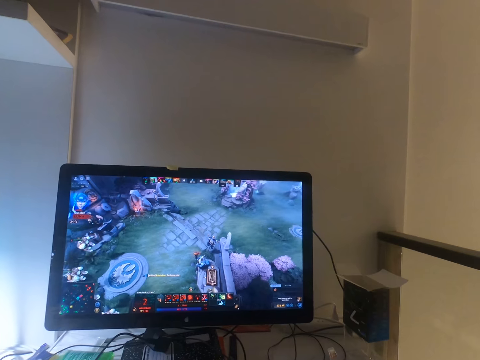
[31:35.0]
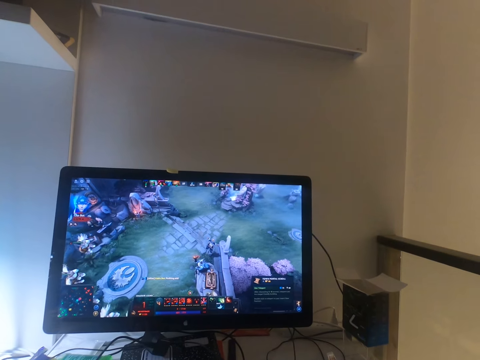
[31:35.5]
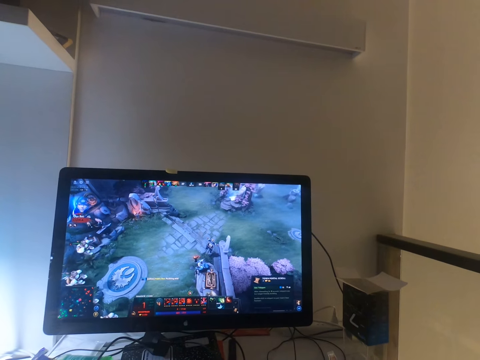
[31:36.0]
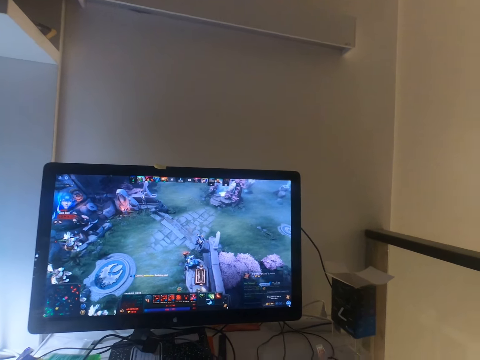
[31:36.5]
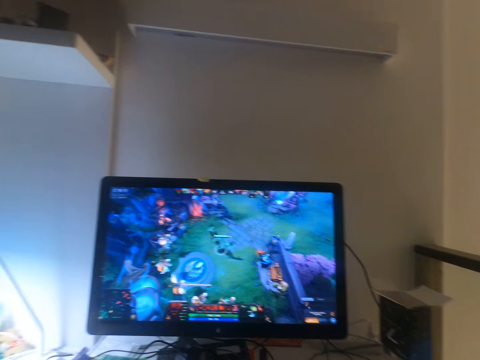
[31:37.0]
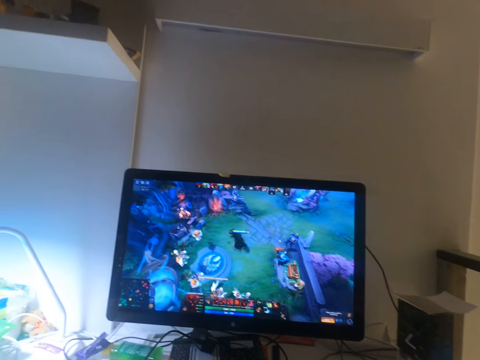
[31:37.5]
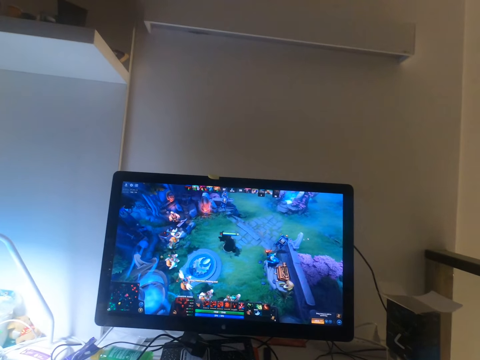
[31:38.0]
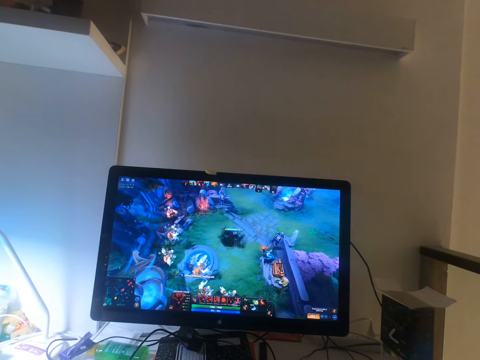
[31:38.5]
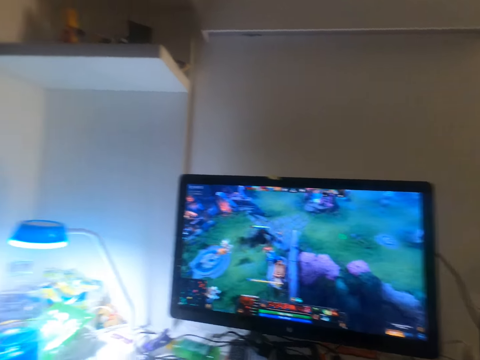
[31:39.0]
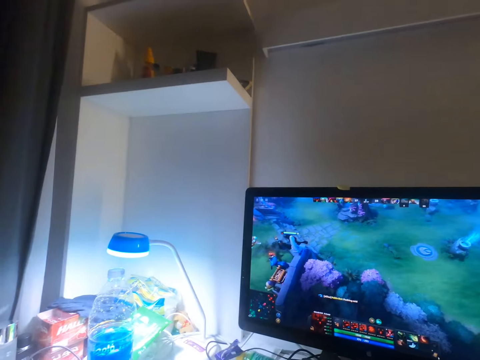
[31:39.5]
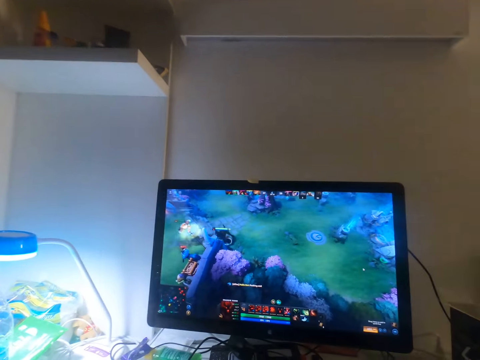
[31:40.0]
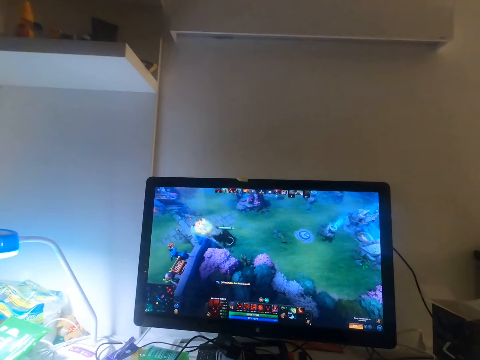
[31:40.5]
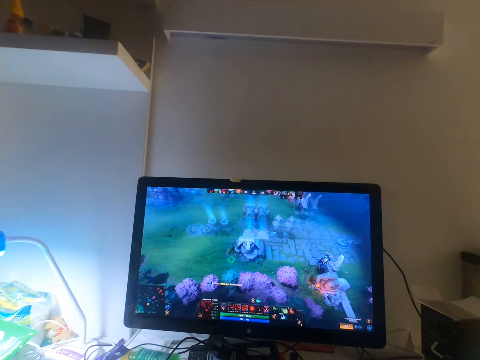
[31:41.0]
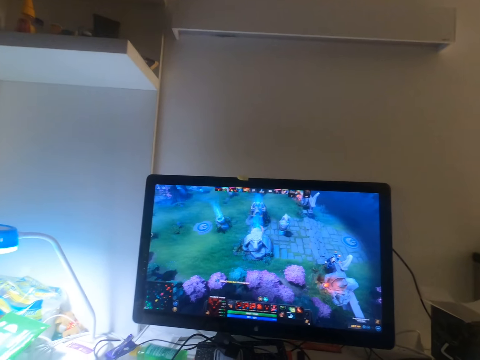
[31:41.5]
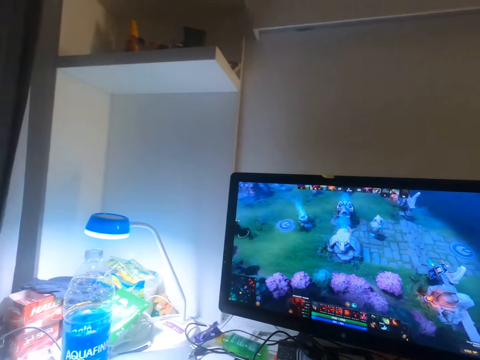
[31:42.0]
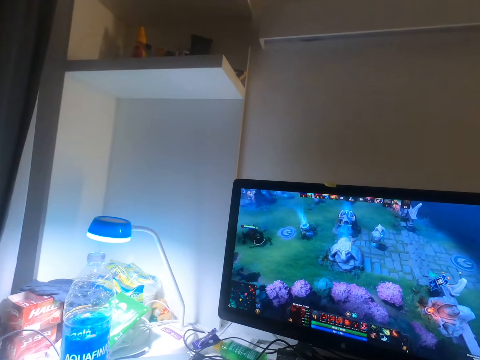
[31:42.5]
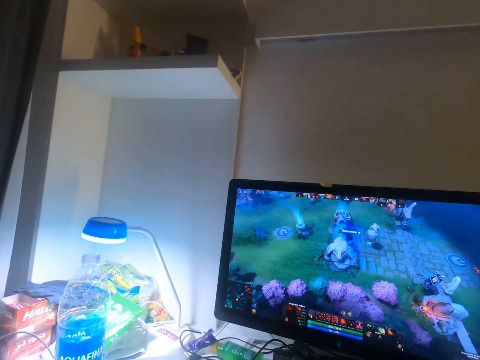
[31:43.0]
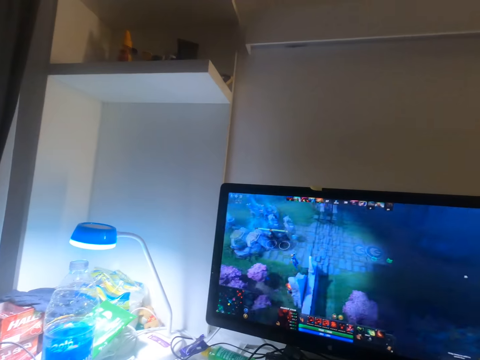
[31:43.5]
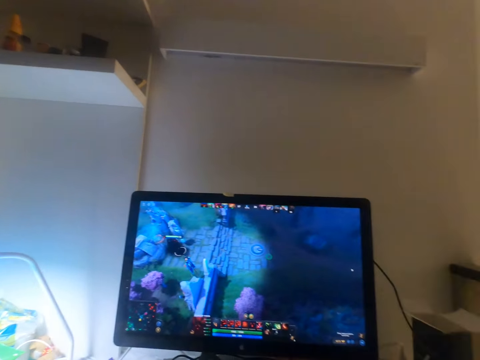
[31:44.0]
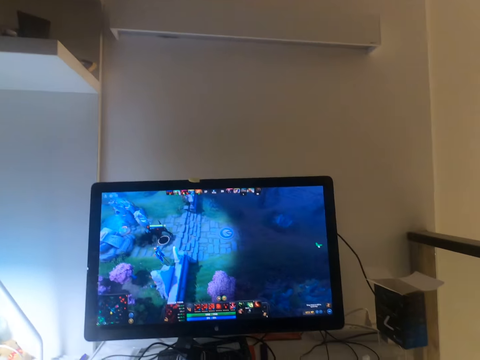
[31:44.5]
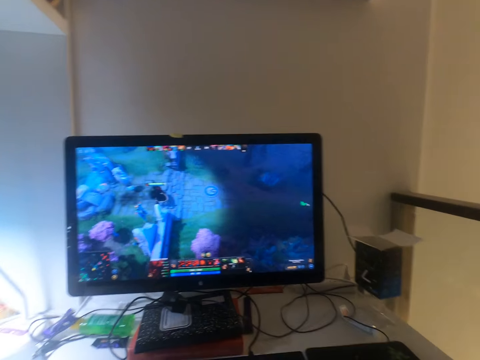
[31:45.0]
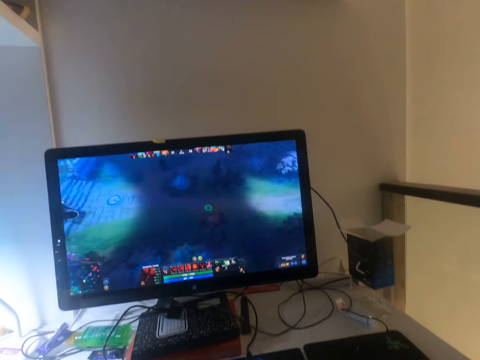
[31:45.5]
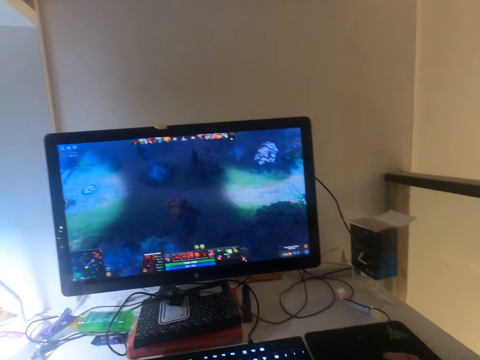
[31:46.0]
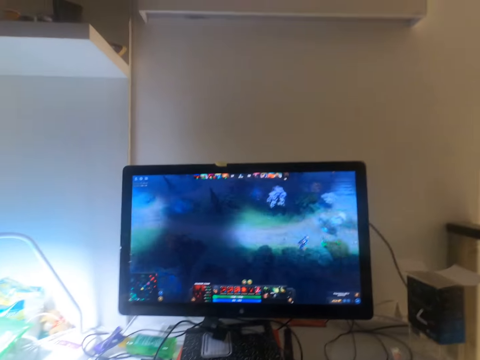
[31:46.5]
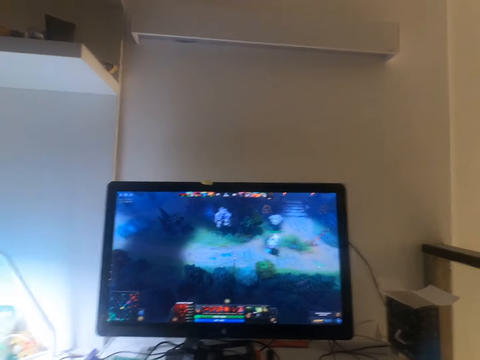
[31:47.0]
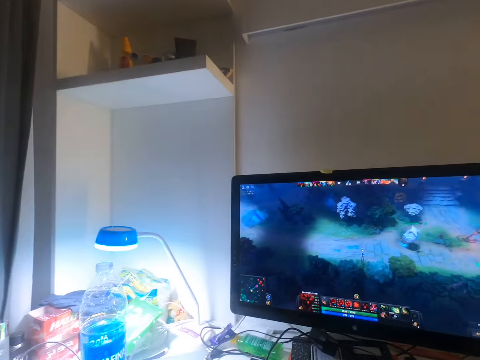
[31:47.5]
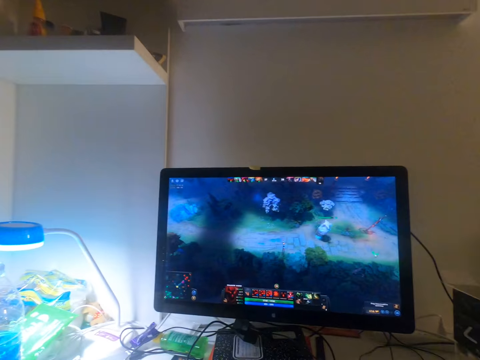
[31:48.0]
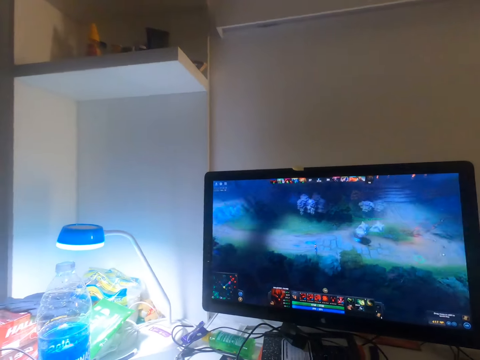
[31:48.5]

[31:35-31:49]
The camera wearer stares at the television. They look around. They stare at the television. They look around.
